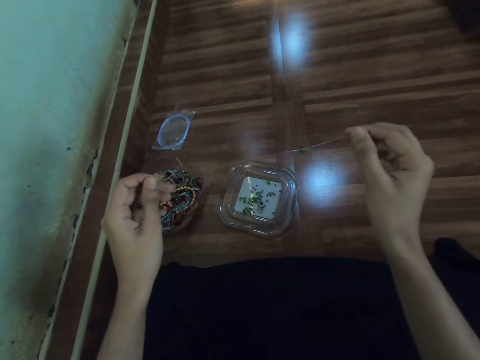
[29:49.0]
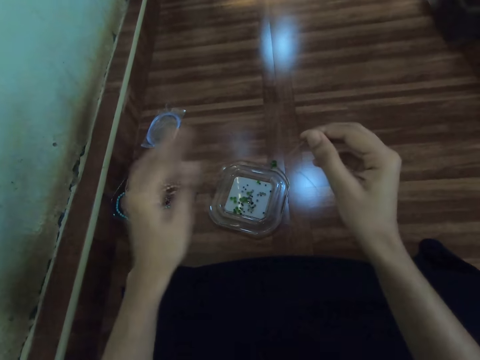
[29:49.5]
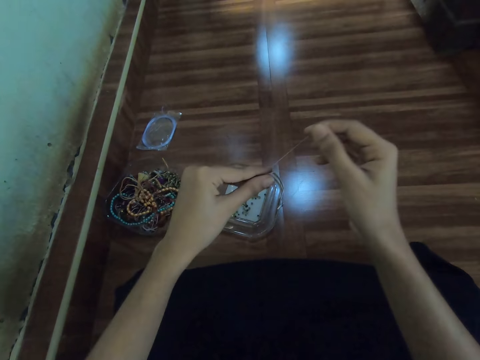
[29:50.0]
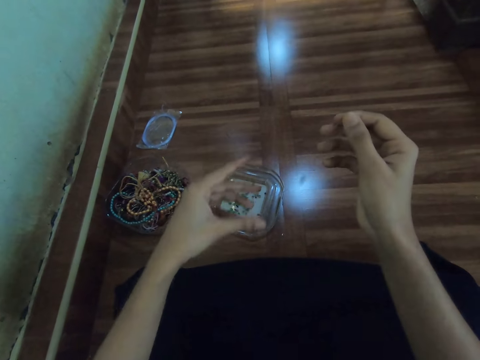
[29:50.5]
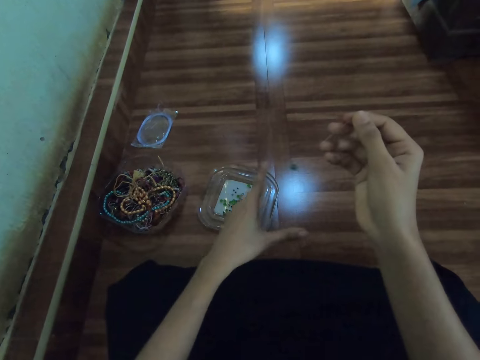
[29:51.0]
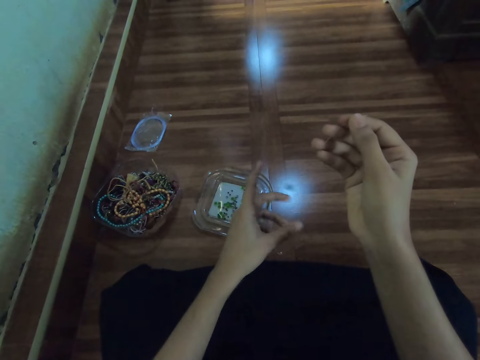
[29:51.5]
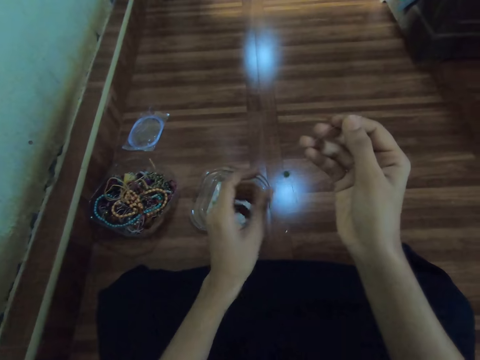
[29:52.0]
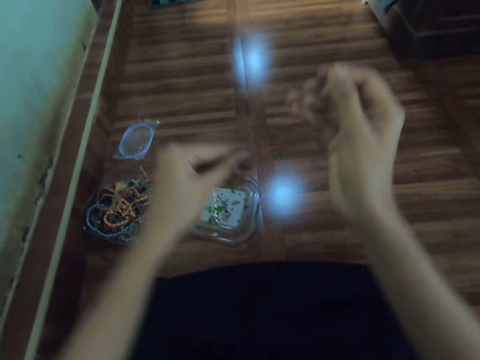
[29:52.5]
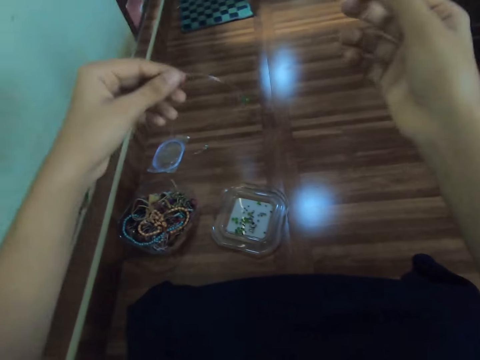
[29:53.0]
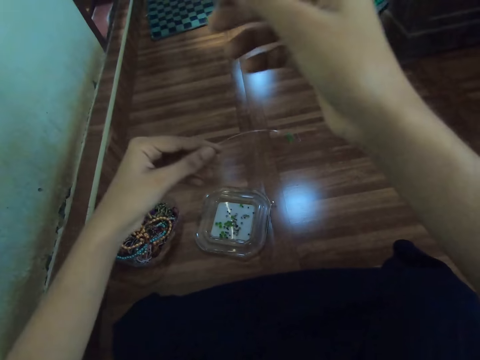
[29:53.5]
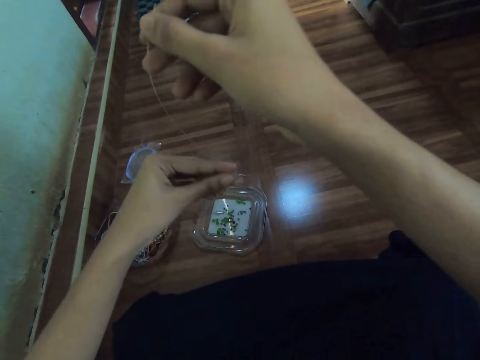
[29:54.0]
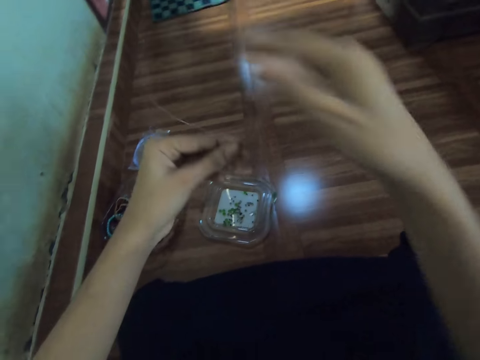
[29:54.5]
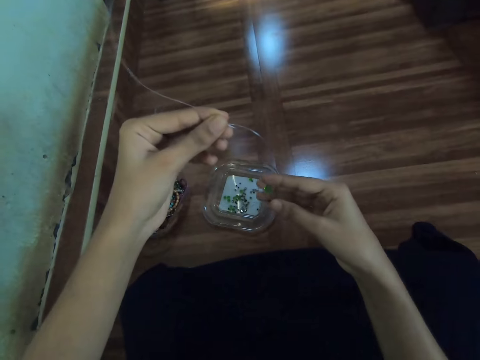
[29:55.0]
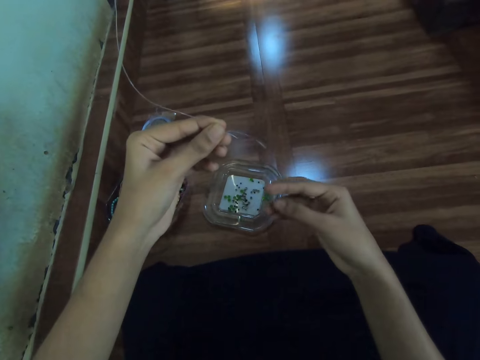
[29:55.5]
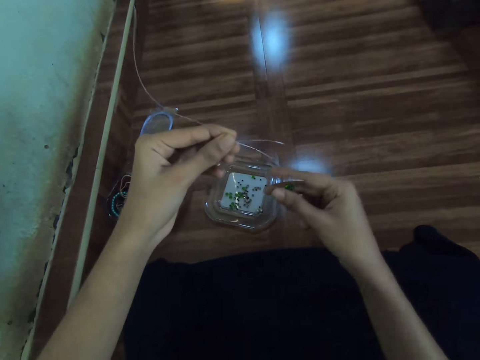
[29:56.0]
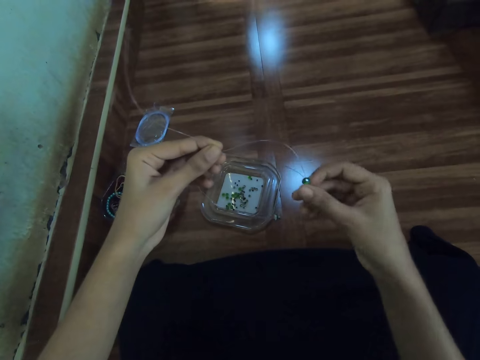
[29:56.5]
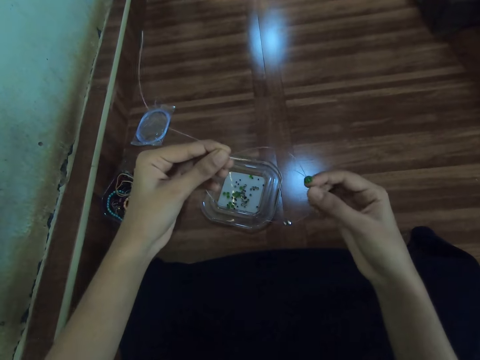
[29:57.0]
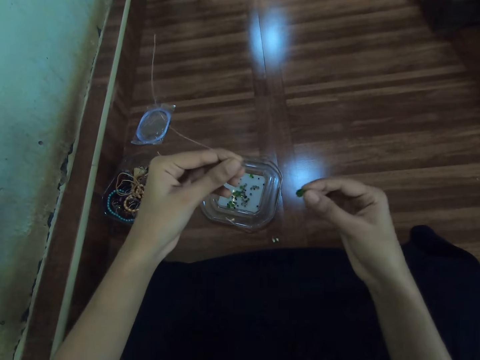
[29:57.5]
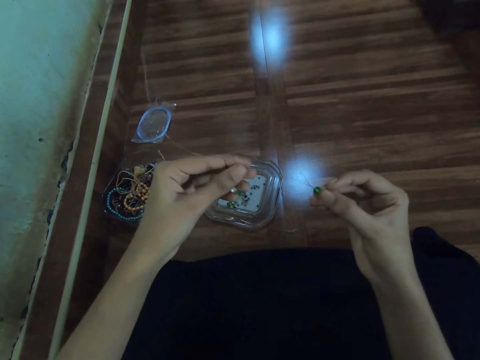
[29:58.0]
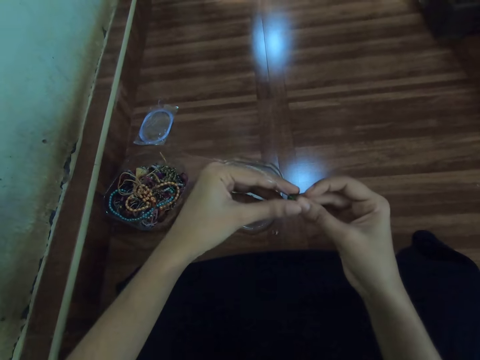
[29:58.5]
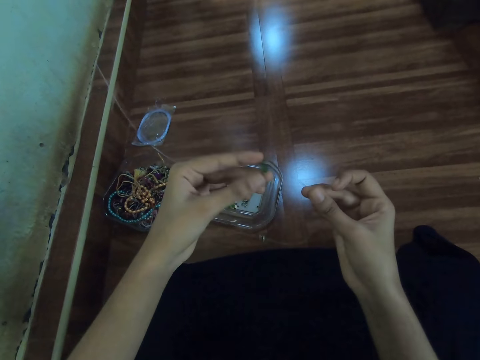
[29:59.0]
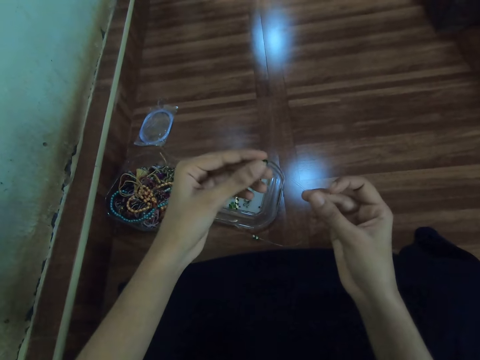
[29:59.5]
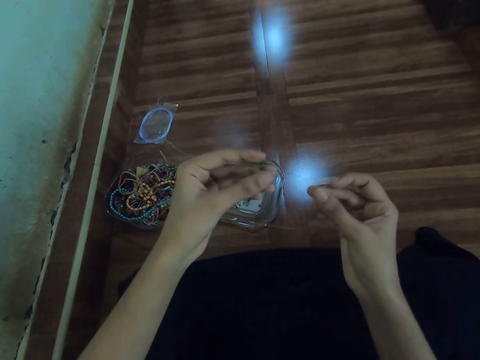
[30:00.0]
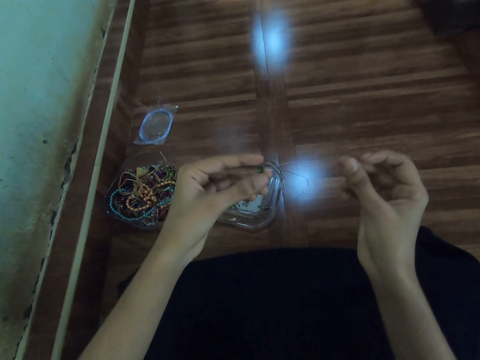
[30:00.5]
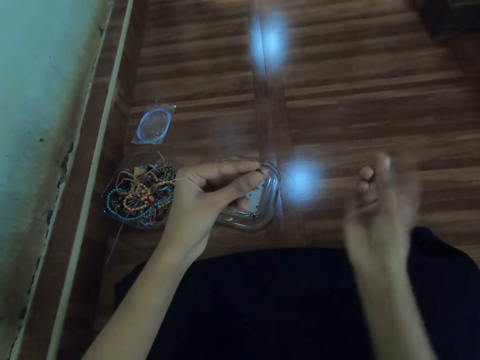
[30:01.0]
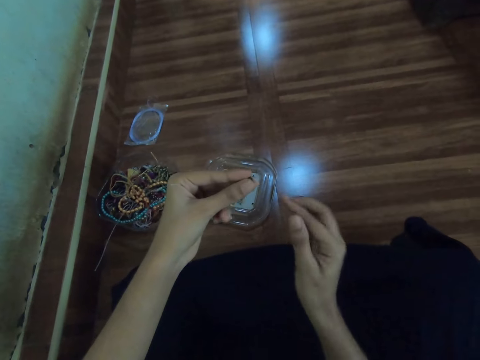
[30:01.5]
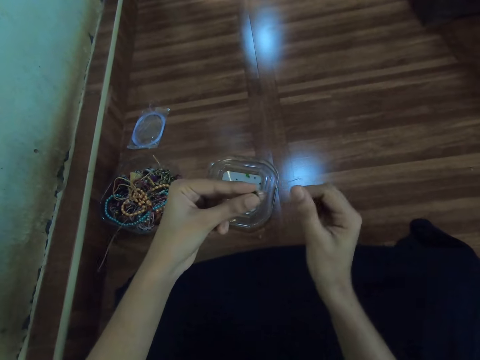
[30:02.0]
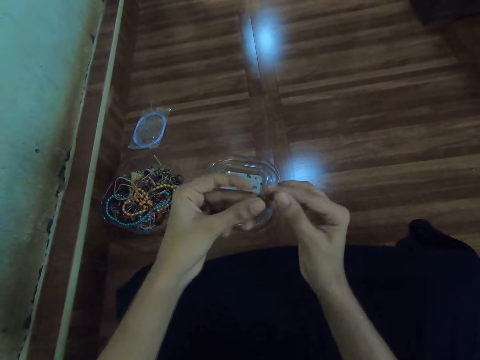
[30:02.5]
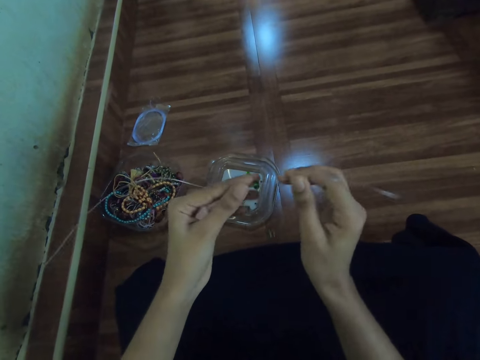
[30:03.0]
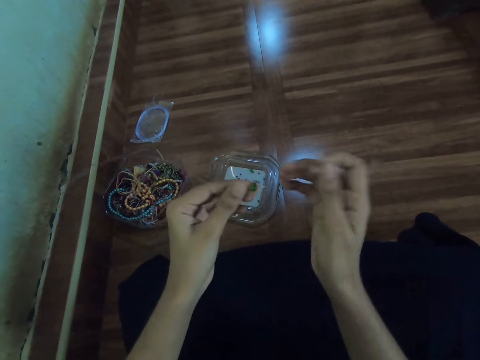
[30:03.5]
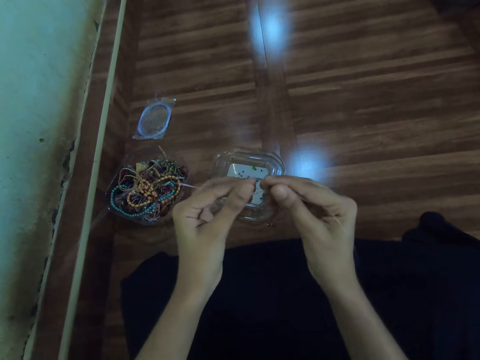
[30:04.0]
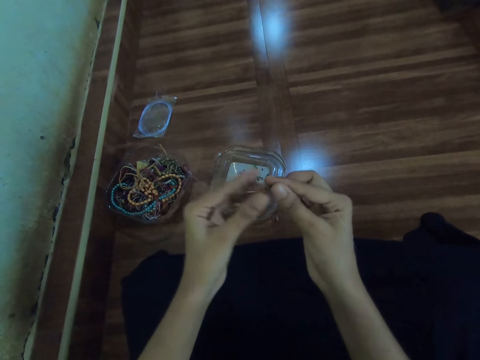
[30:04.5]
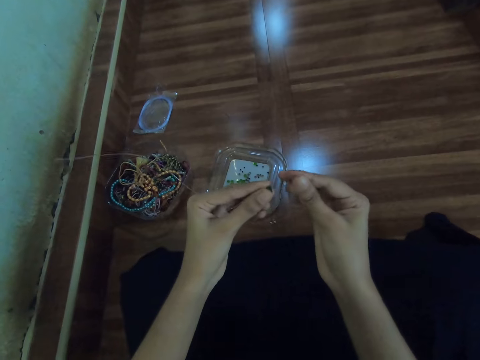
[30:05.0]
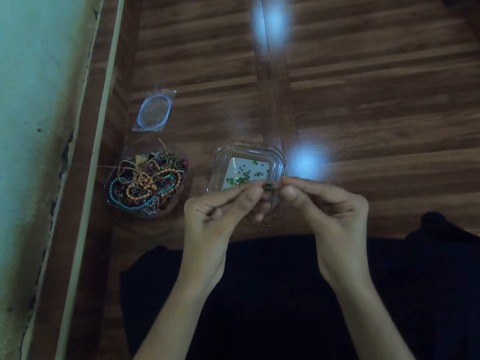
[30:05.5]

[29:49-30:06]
The camera wearer adjusts the bracelet.

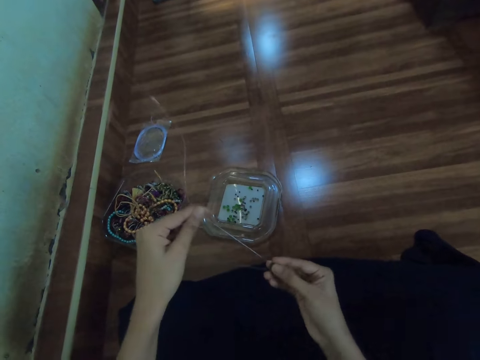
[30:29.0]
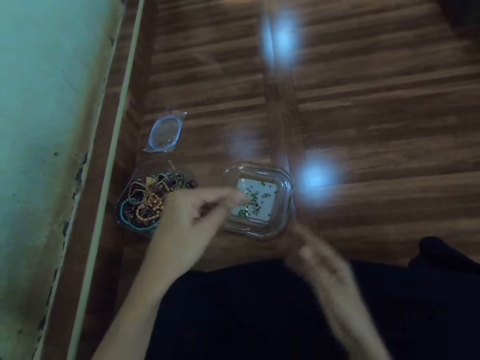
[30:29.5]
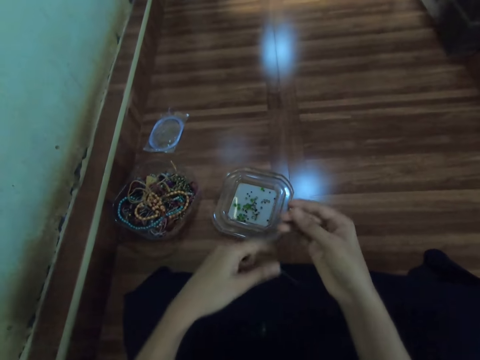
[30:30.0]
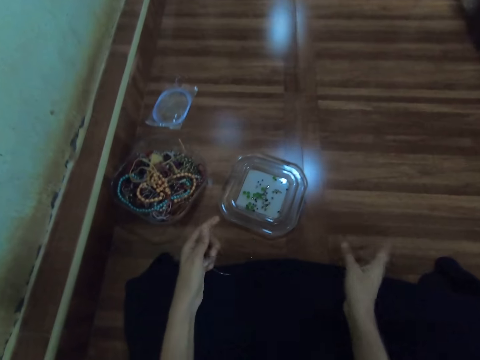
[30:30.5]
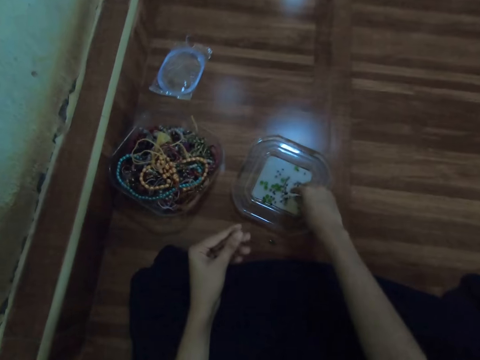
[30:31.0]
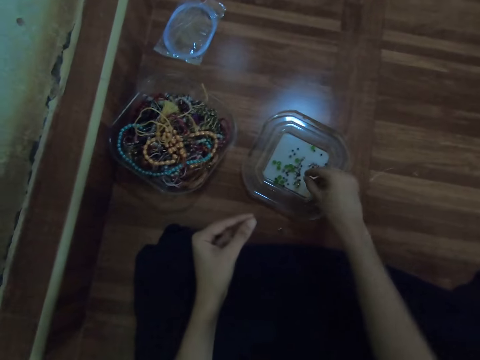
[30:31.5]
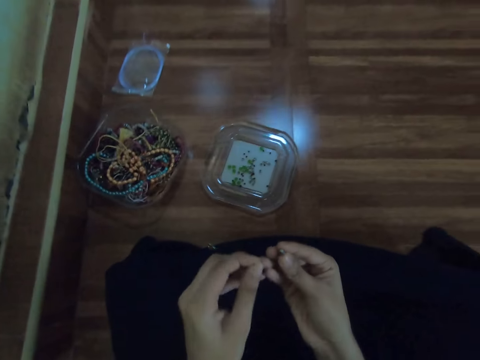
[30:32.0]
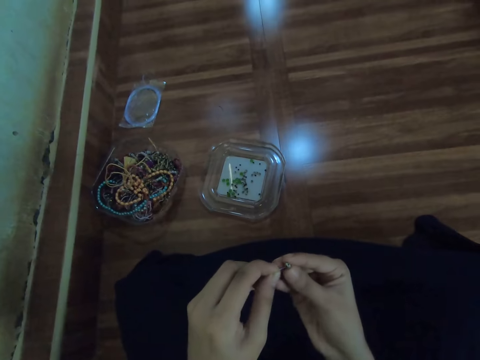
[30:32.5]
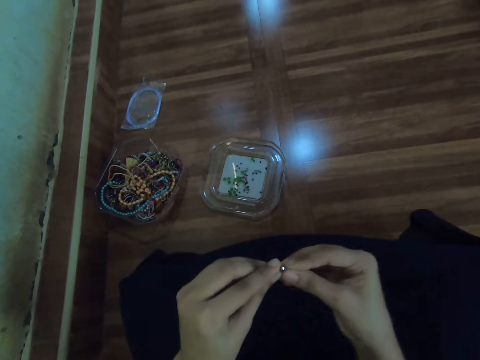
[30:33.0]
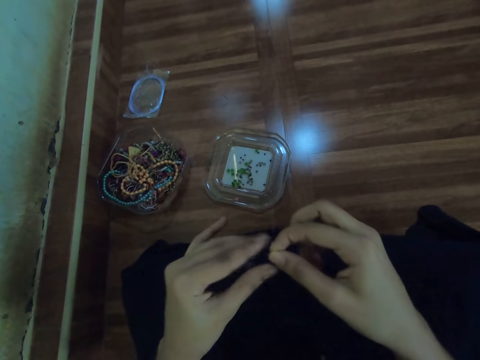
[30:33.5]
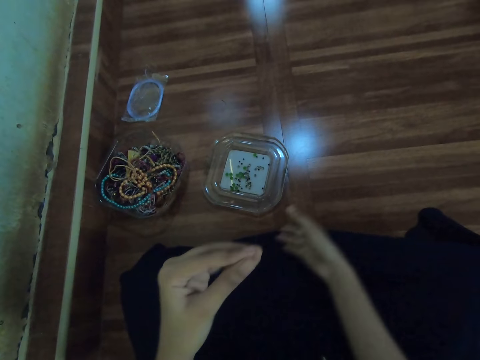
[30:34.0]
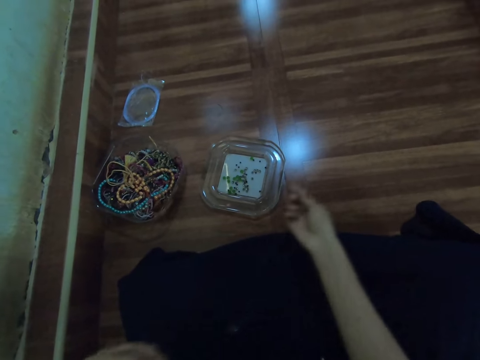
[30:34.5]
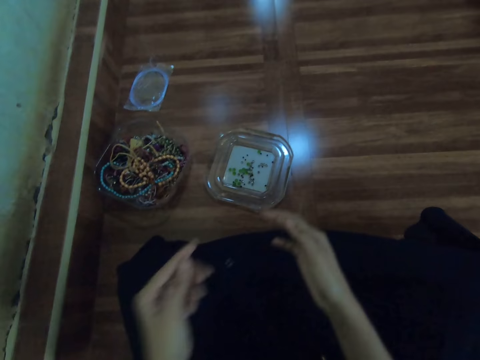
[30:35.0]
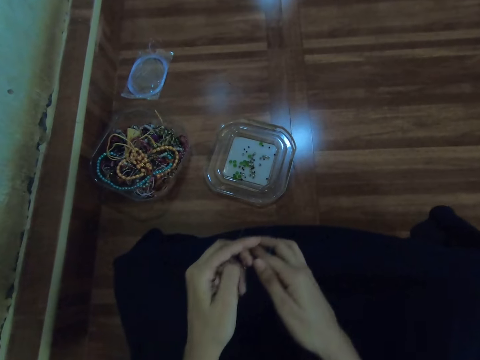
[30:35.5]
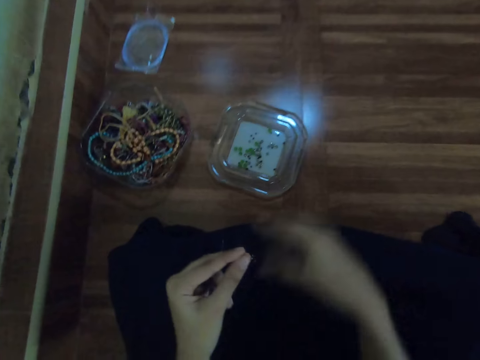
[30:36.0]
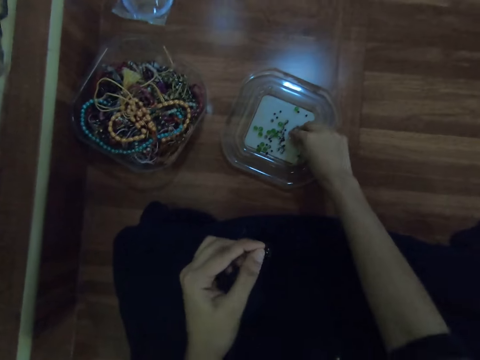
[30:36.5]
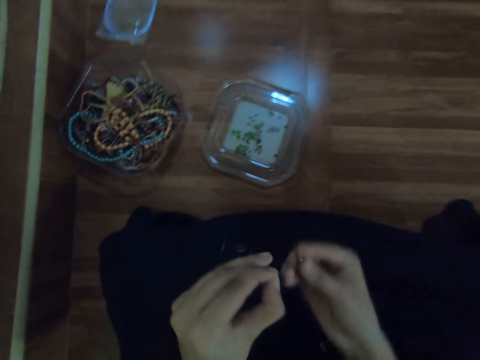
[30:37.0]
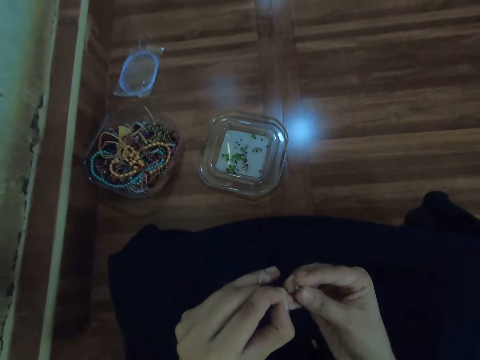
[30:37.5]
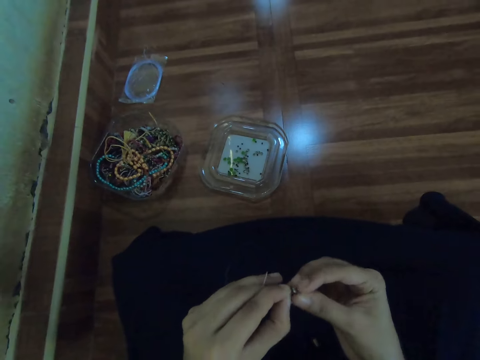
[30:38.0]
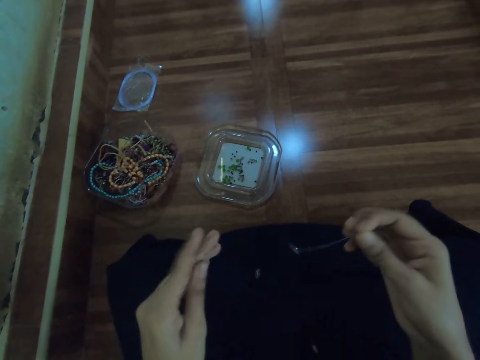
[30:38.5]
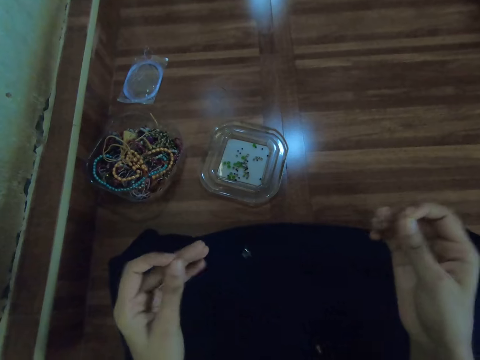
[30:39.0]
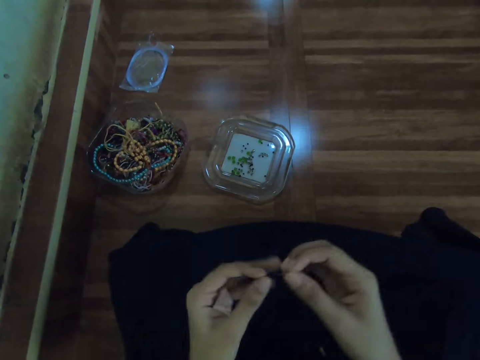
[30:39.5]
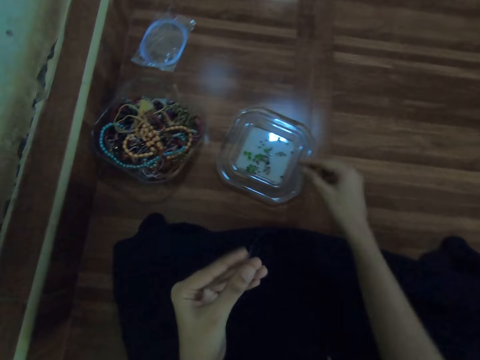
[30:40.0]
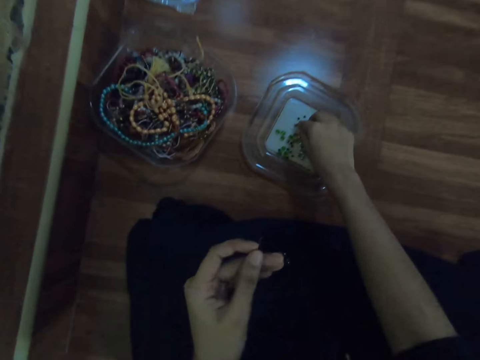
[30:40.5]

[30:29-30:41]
The camera wearer picks a bead from the bowl on the floor with her right hand. She strings the bead in the beading wire with both hands. She picks a bead from the bowl on the floor with her right hand. She strings the bead in the beading wire with both hands. She picks a bead from the bowl on the floor with her right hand.
